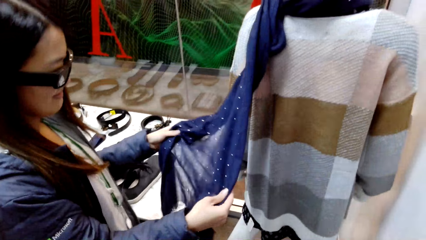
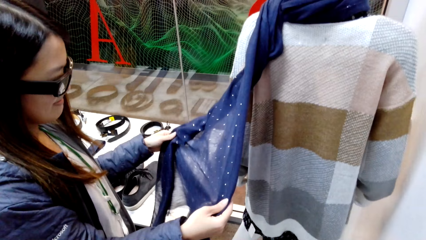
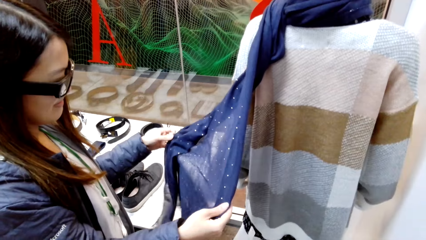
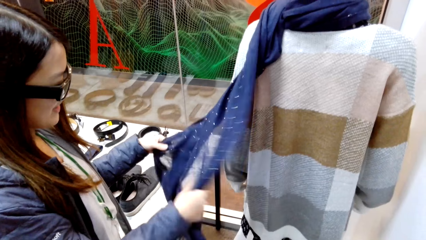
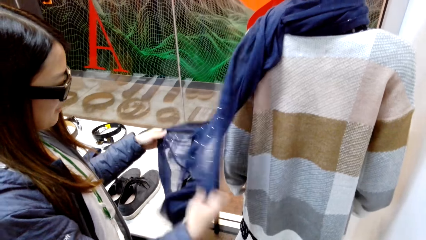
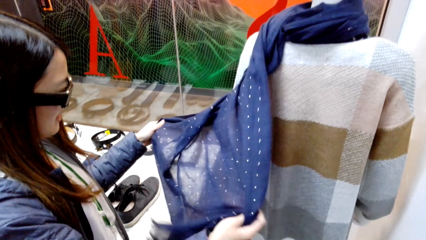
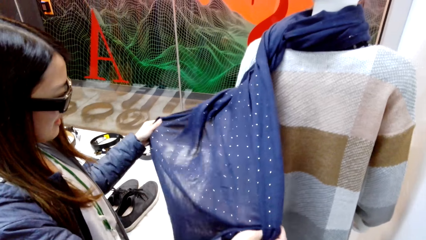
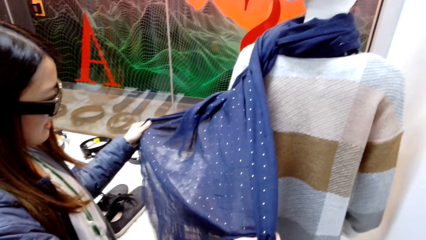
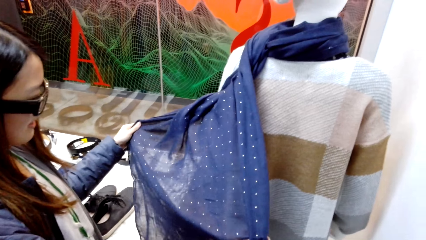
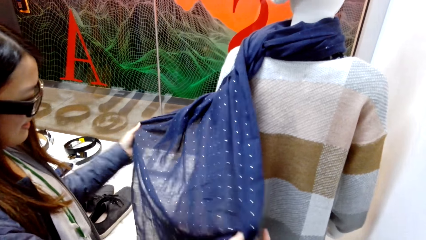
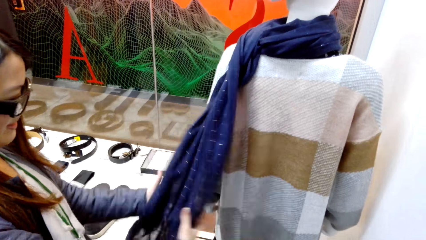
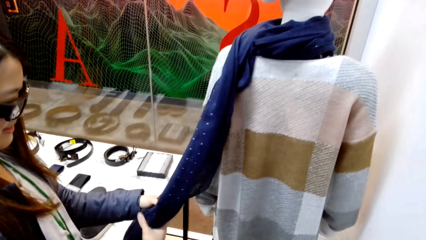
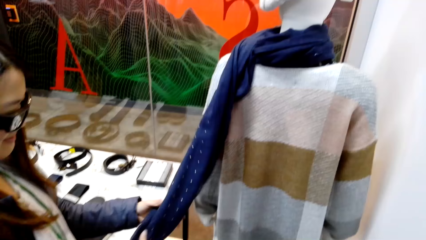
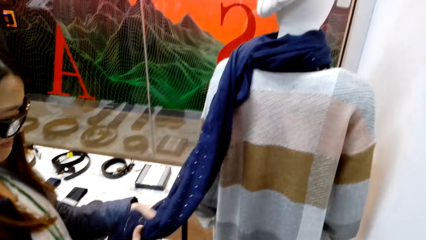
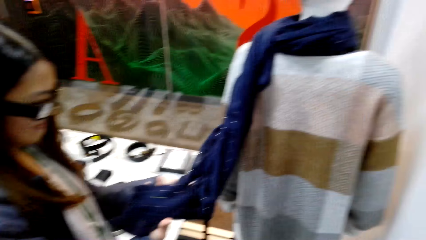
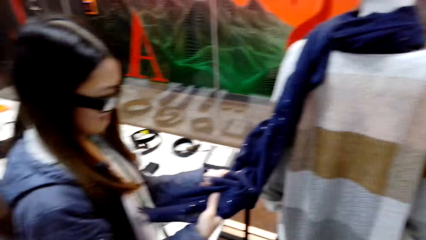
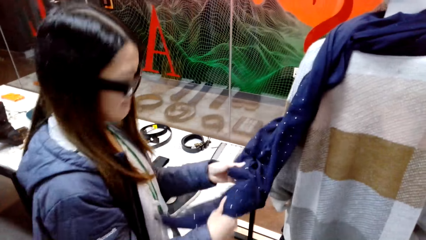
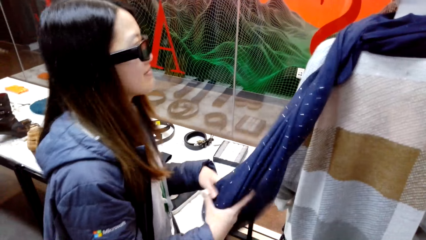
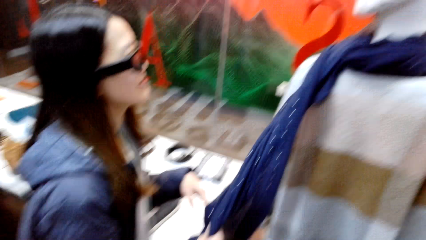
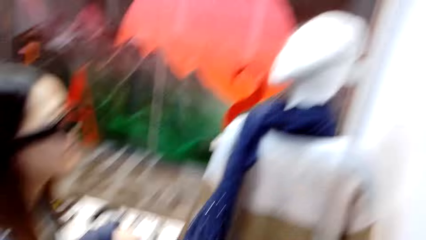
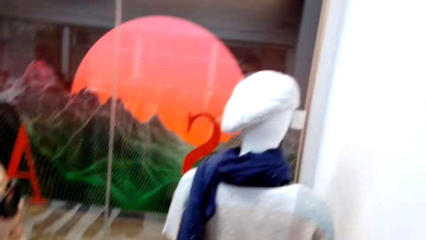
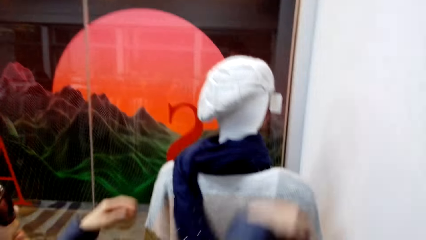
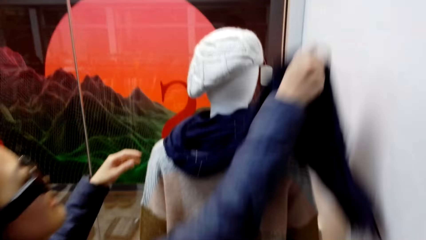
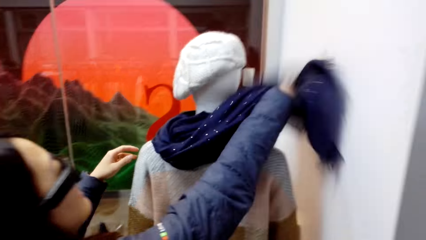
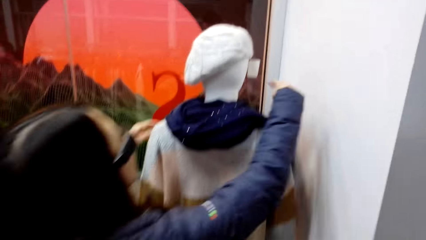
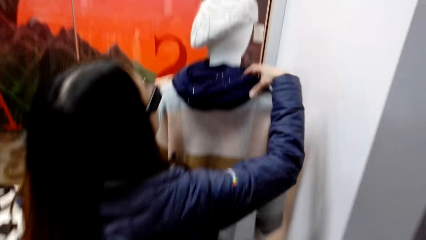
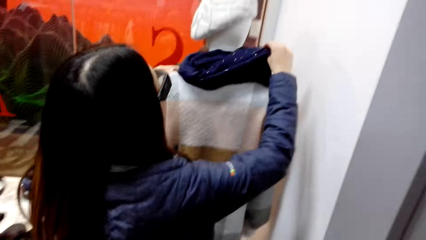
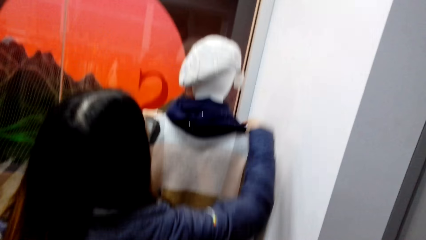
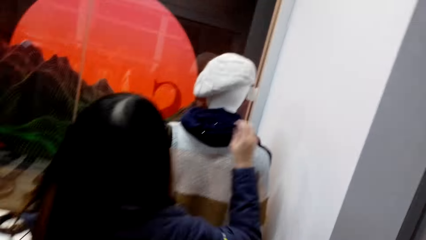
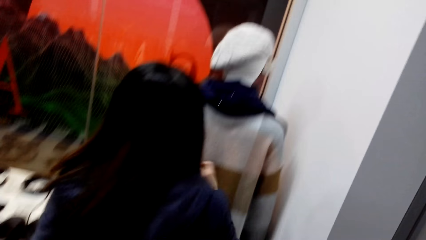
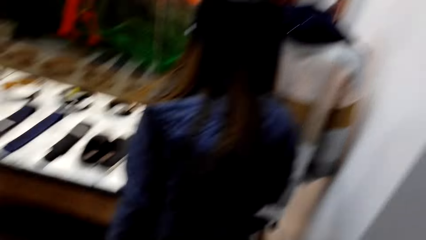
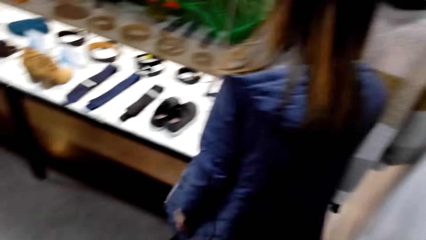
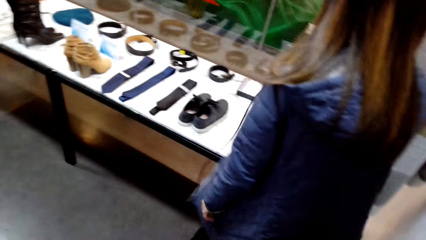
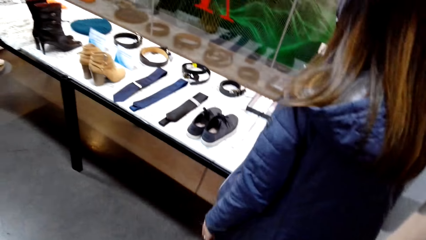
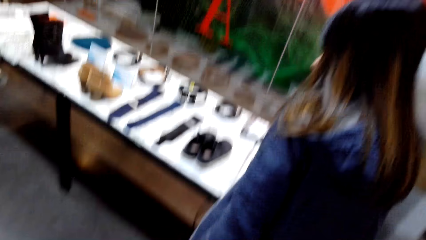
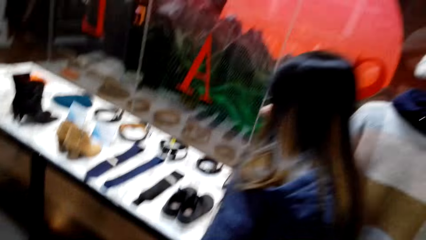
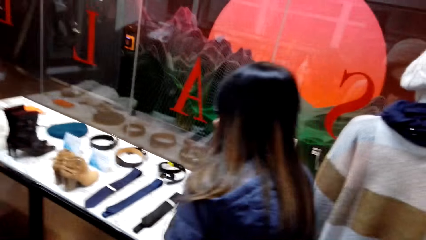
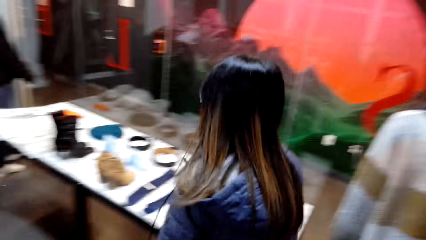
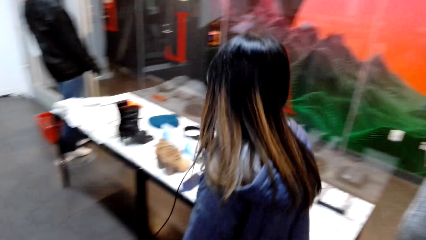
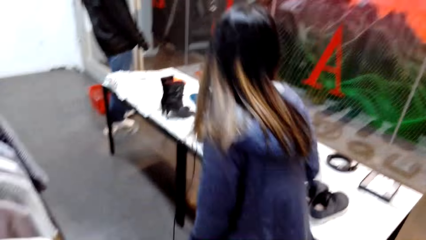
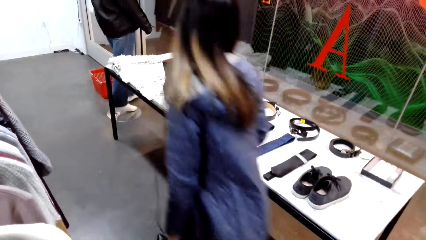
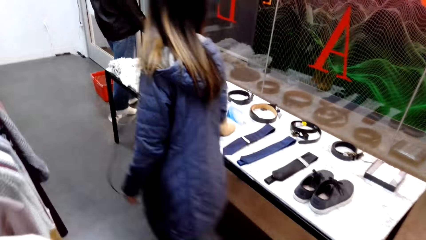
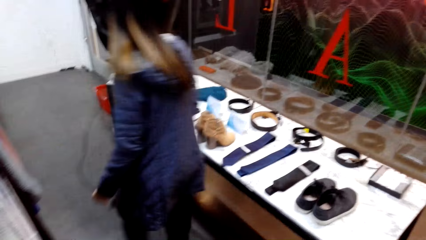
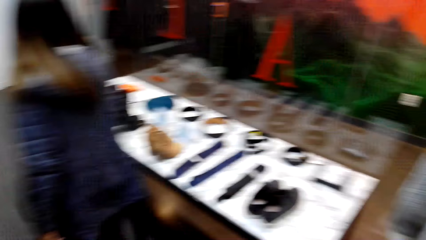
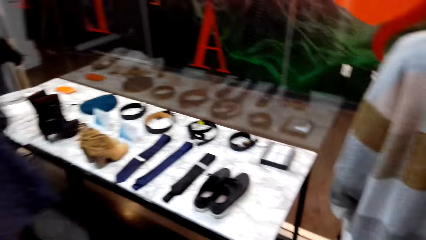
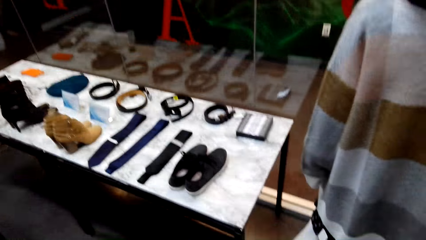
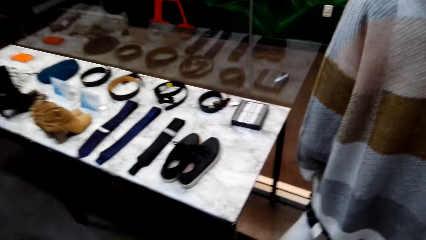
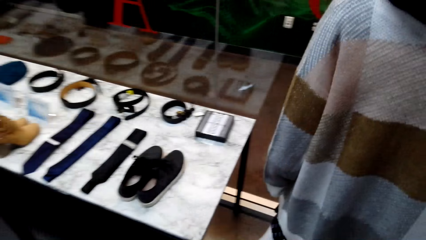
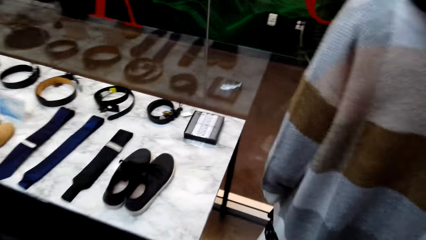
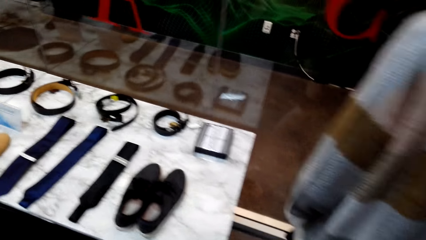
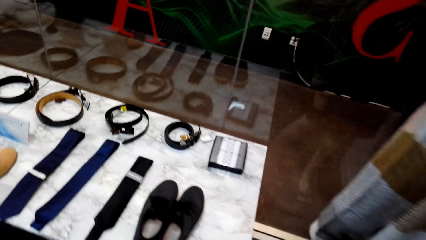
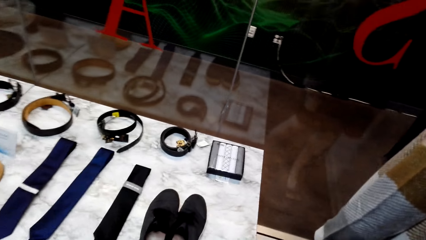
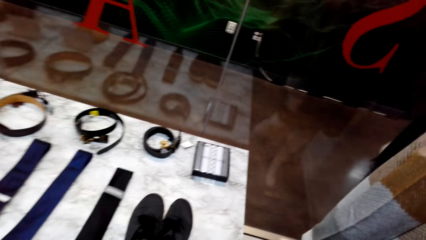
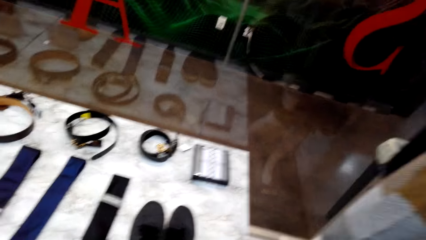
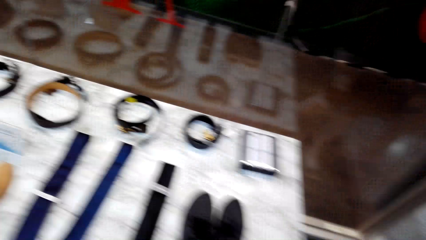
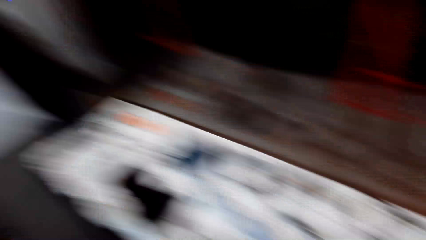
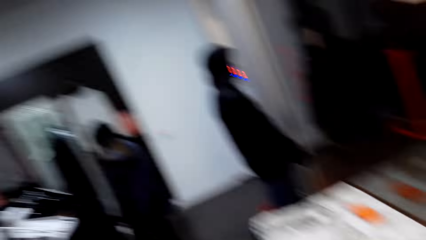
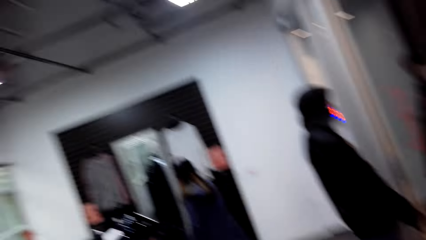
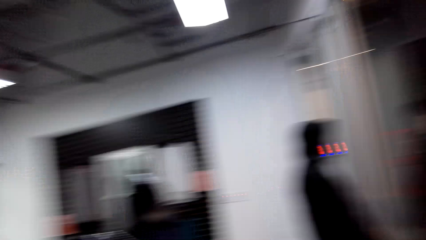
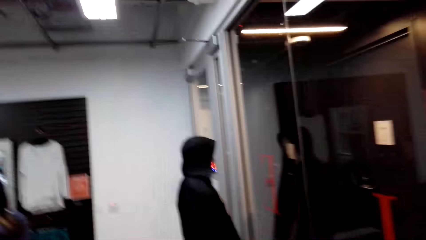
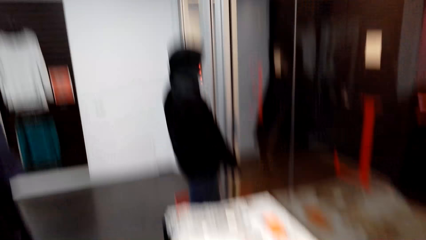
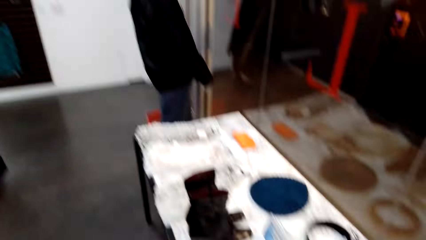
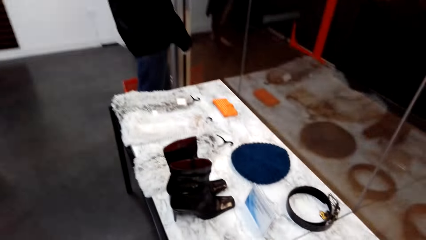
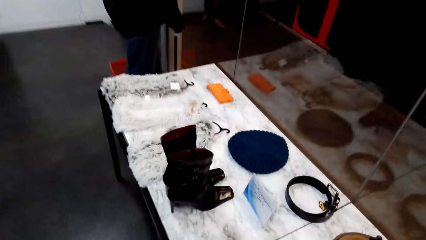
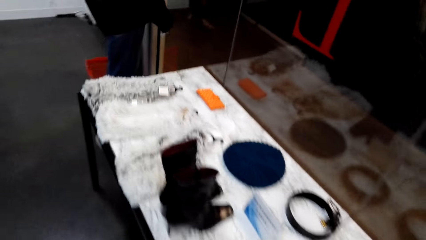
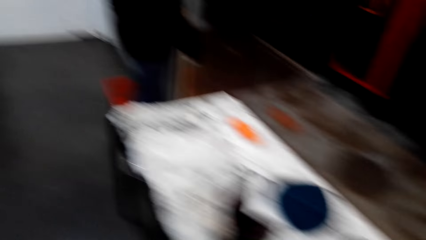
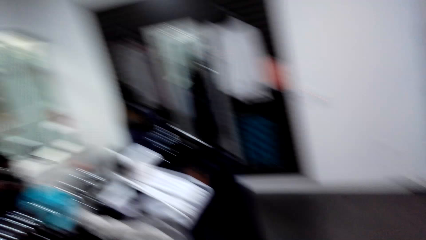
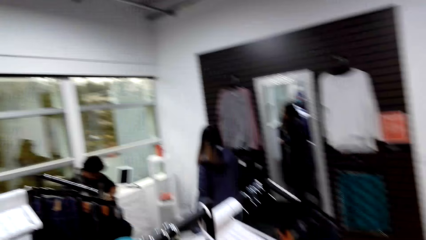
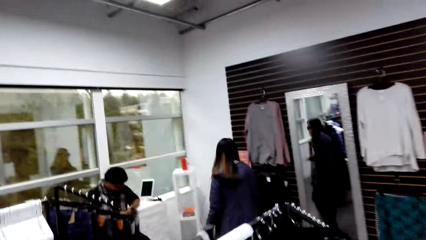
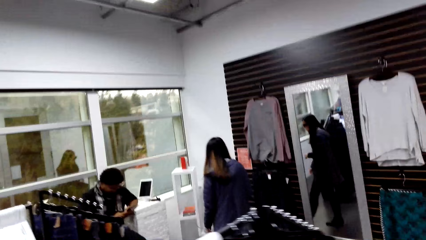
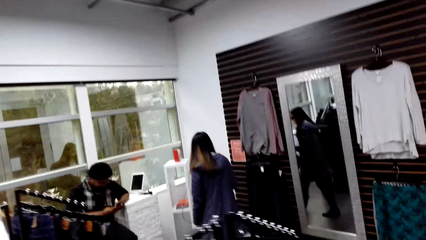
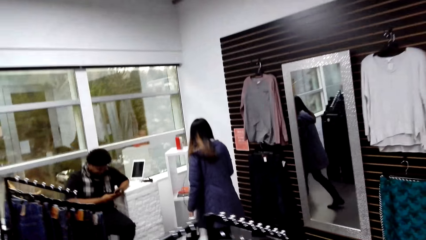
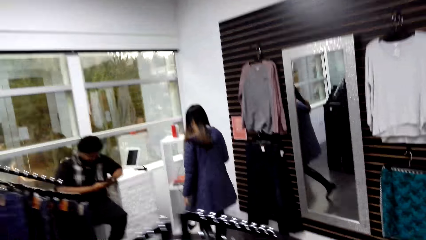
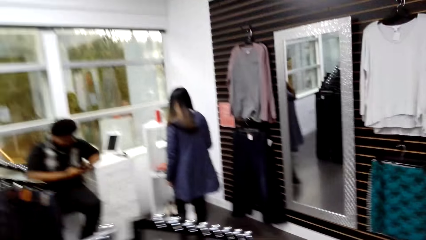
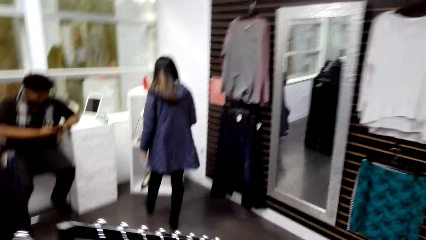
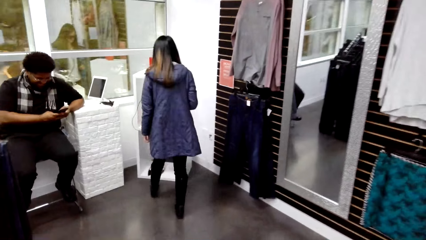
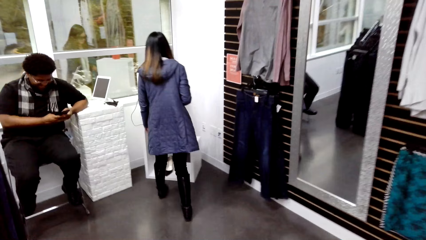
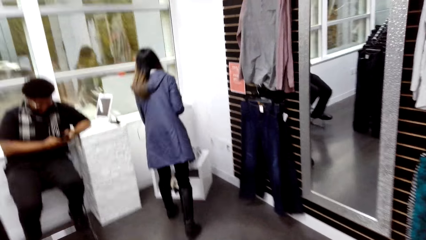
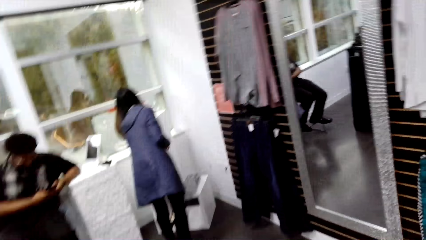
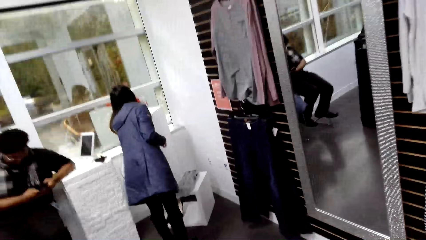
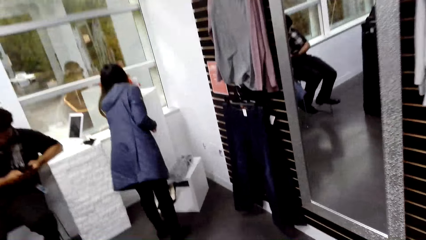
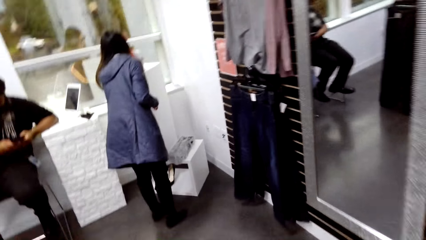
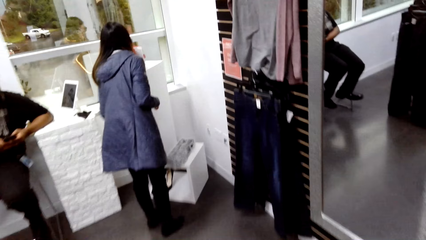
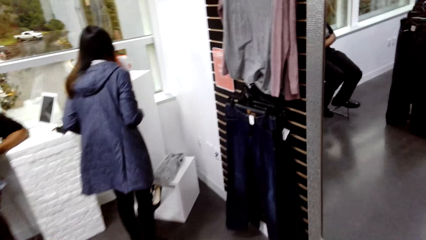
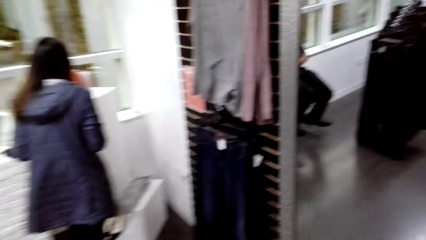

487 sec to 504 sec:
A woman puts the scarf back. The woman walks around. The camera wearer walks around.
